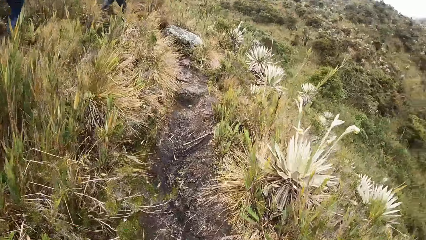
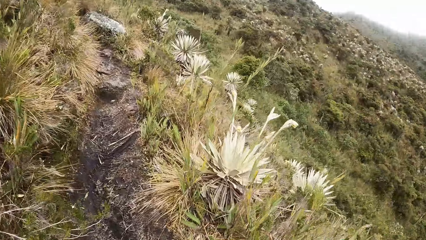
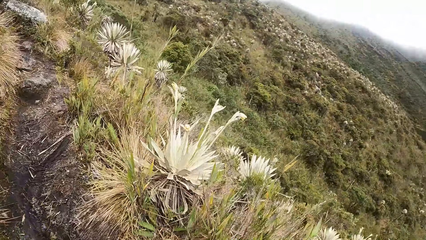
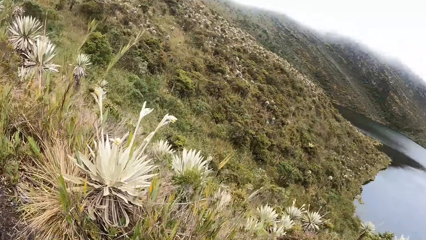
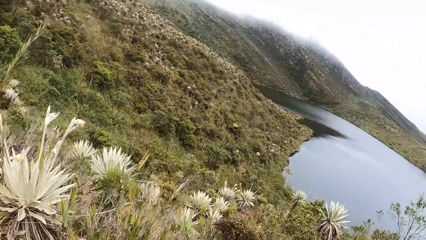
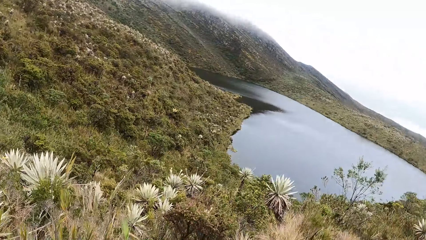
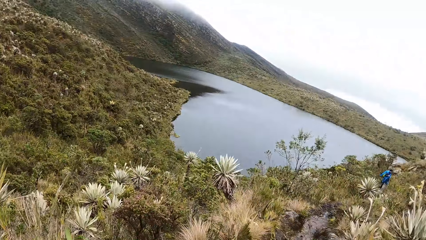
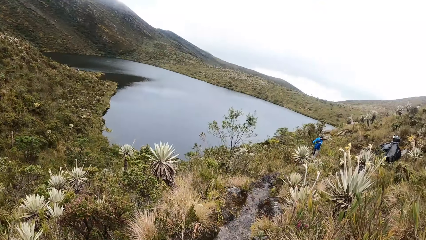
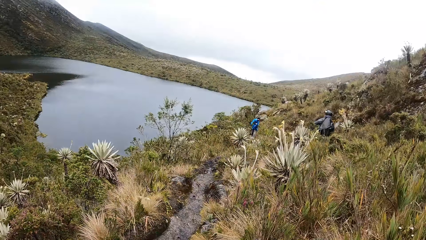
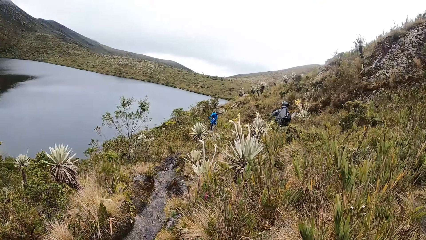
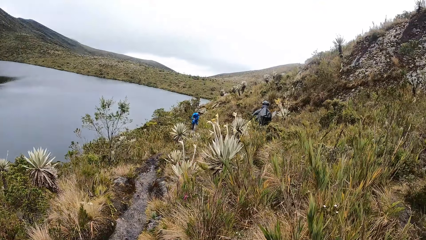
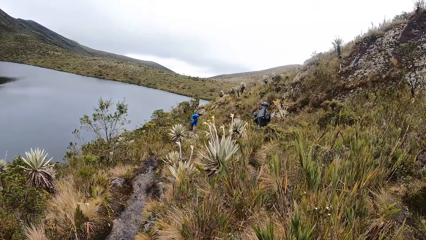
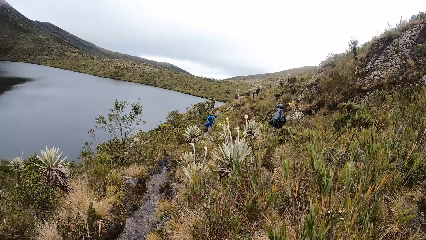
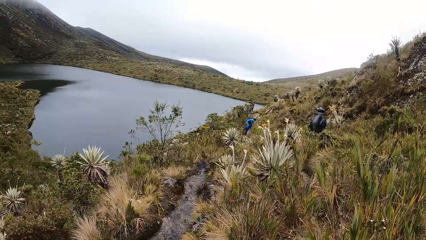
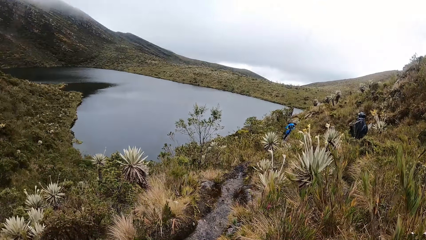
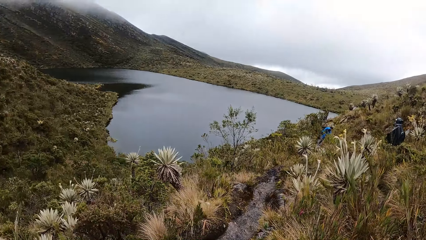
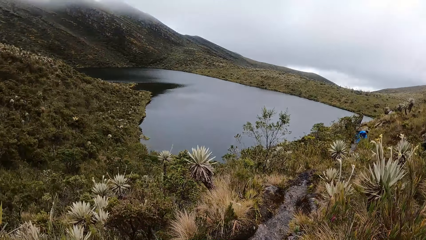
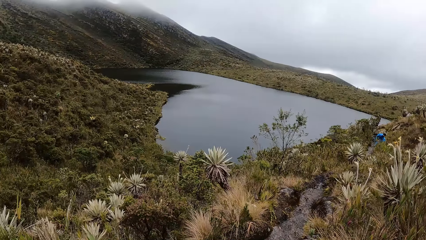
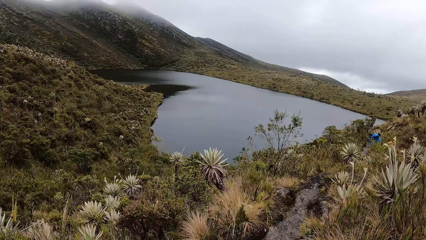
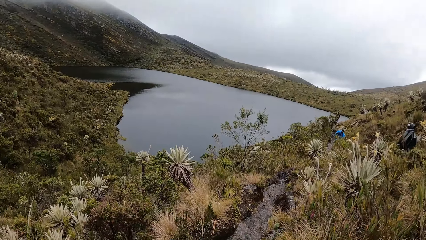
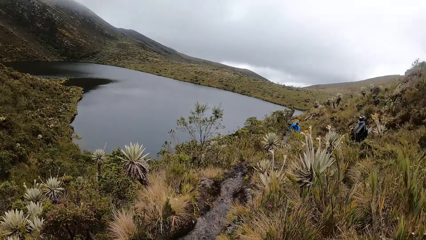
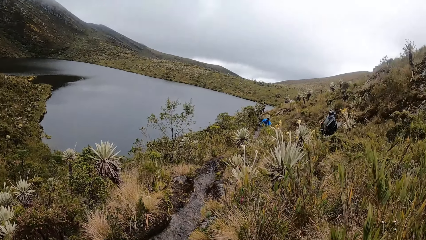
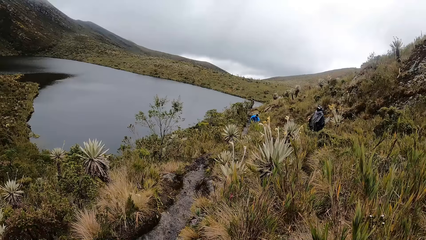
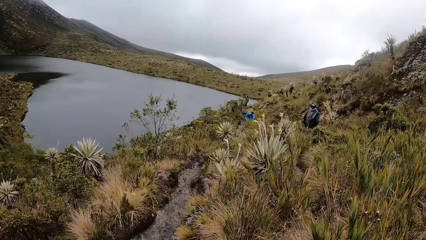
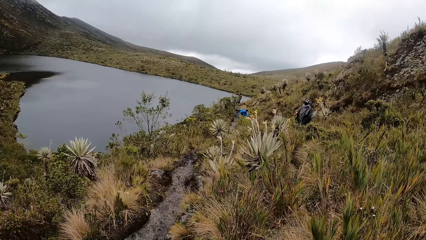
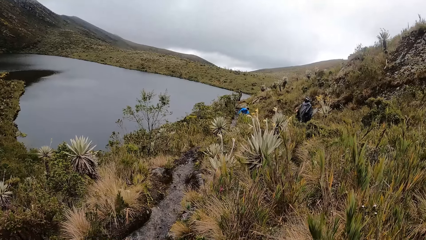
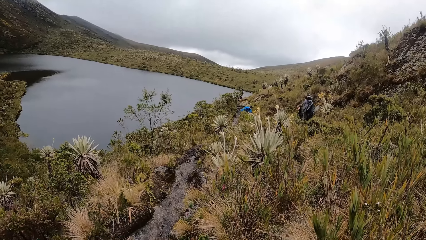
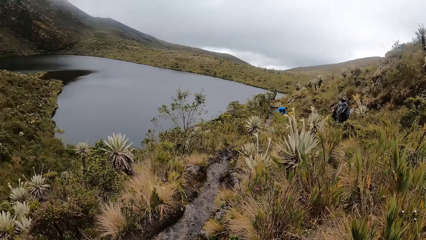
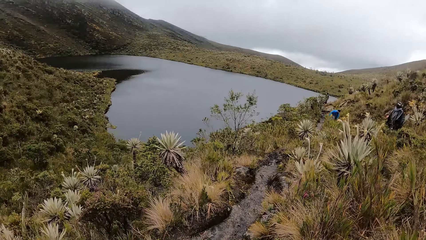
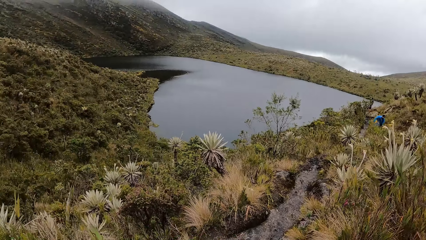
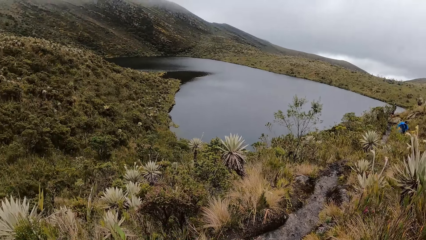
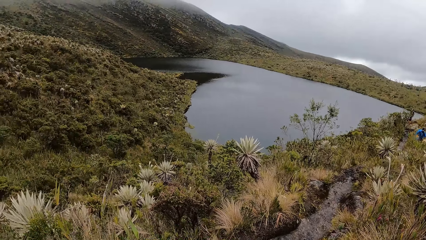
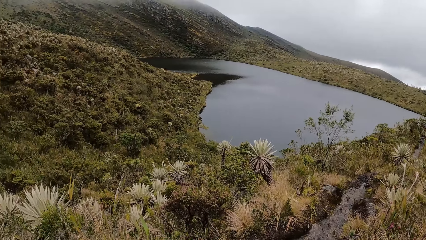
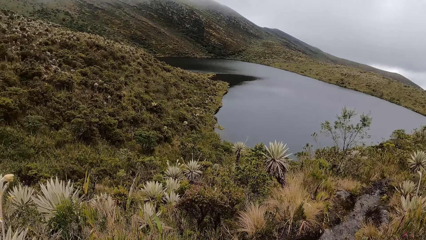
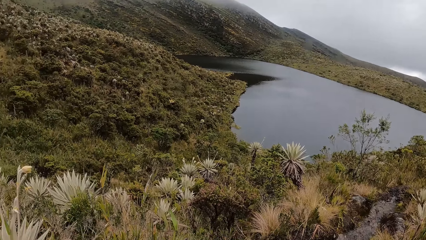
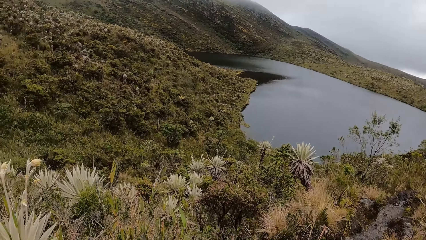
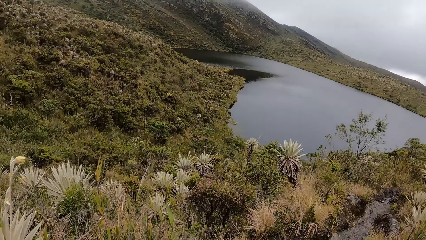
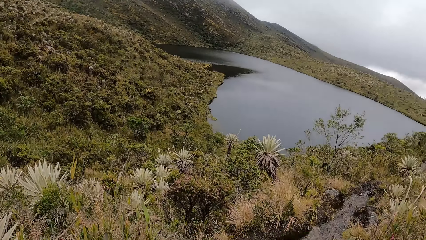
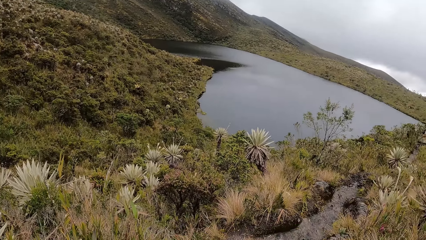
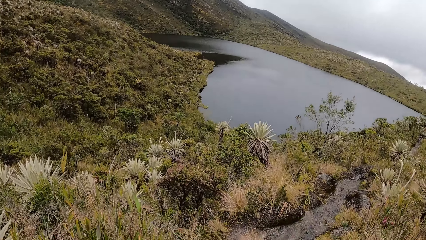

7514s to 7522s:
The camera wearer stops. They look back.

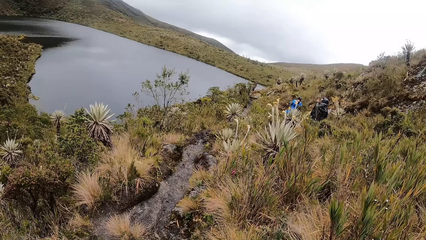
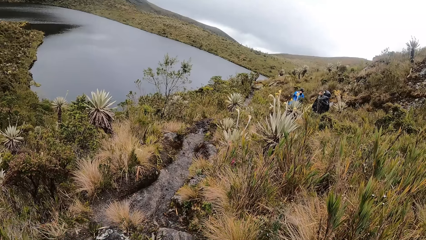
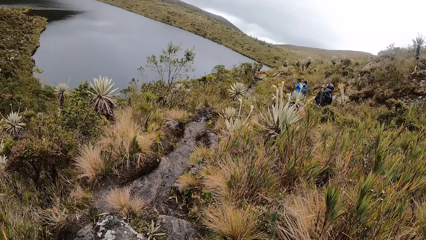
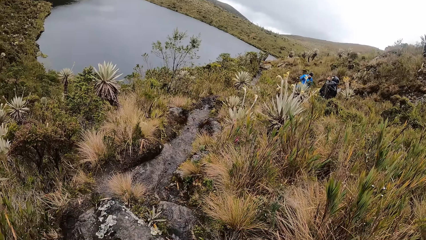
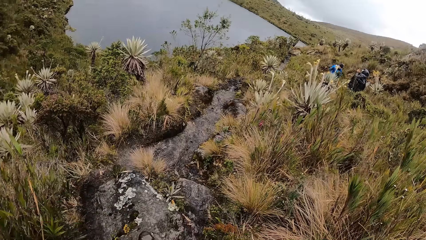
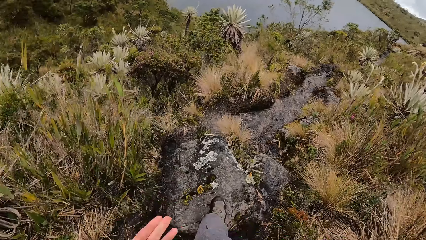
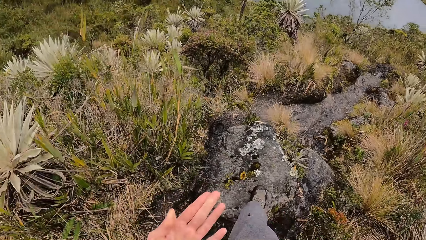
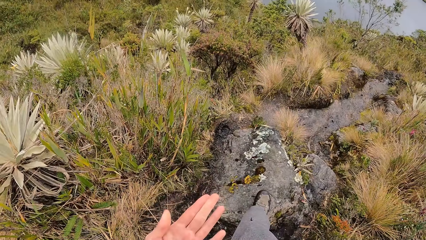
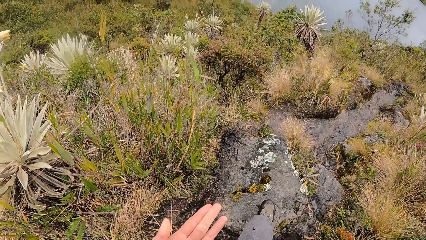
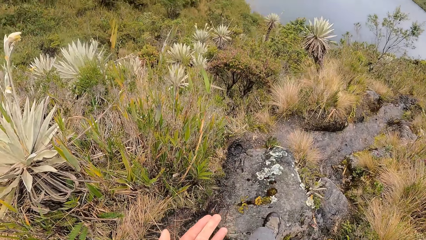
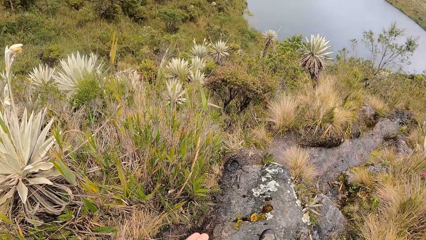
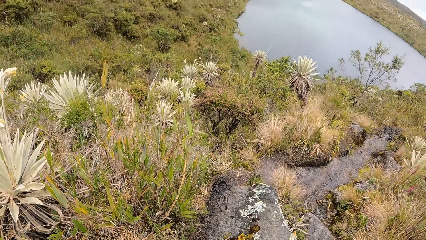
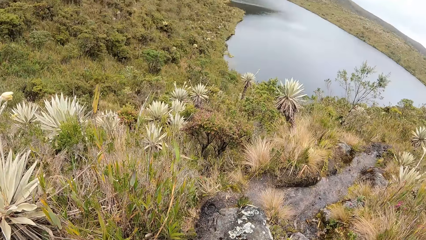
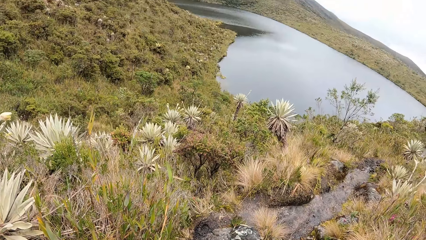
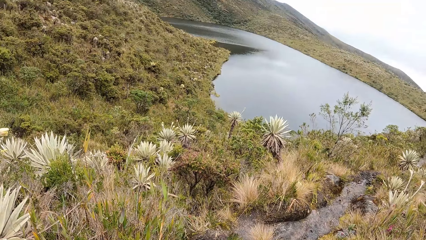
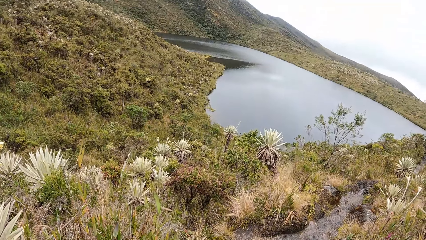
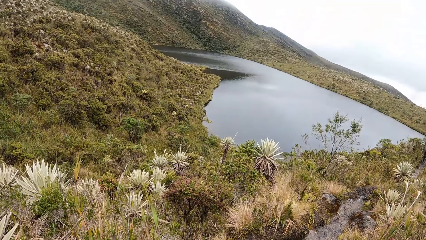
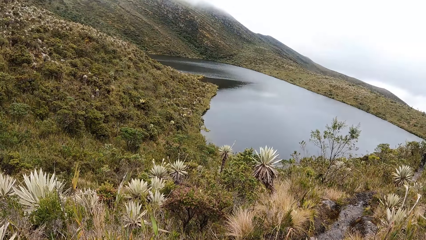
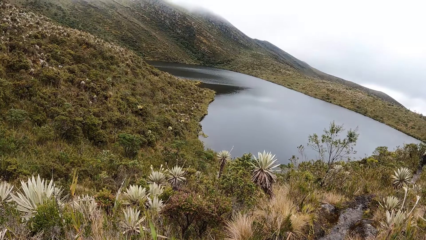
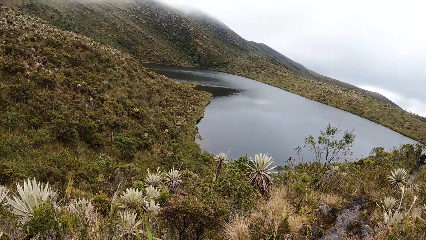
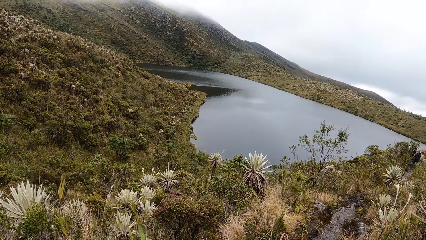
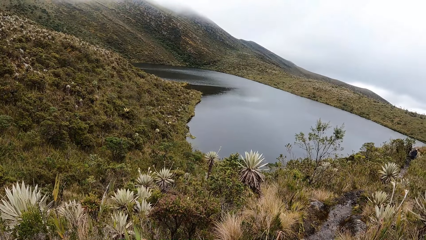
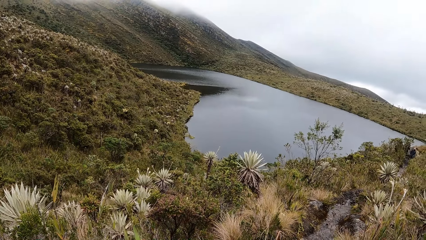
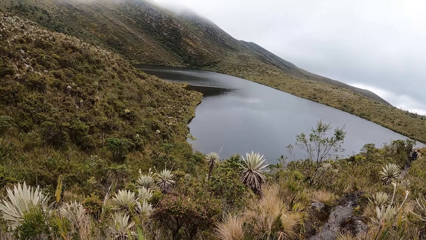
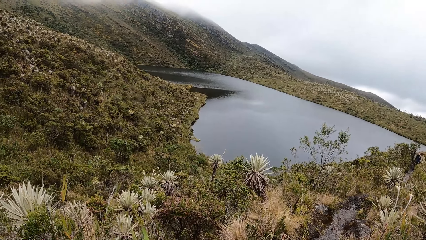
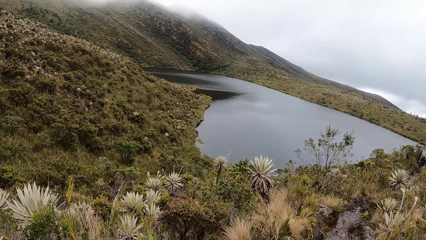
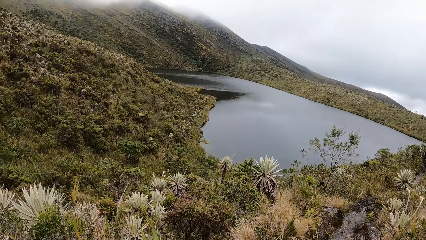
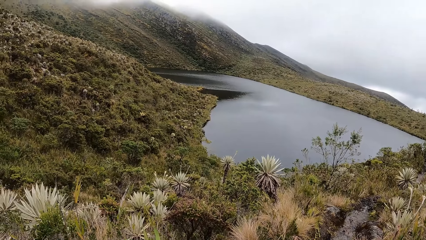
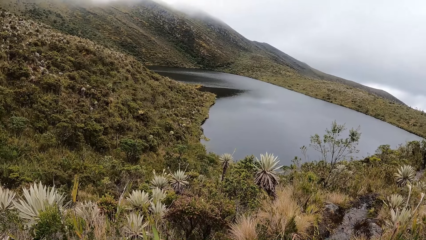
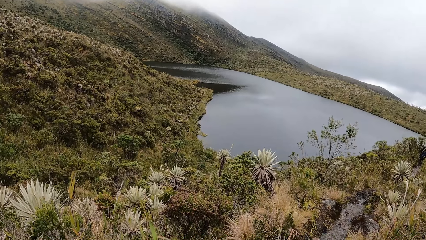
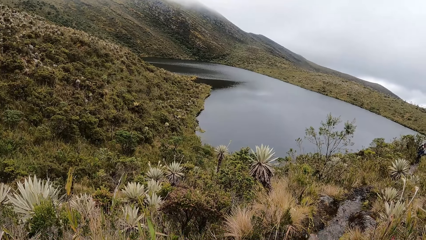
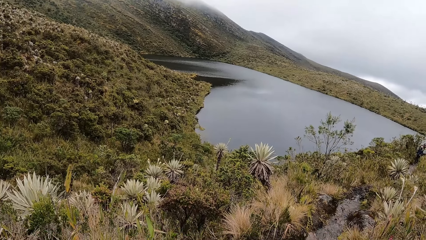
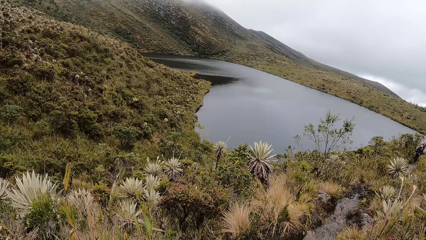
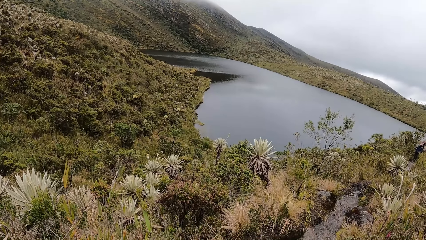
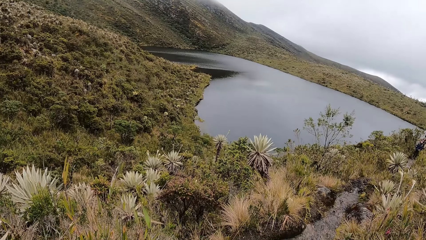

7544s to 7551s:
The camera wearer looks at his left hand.
